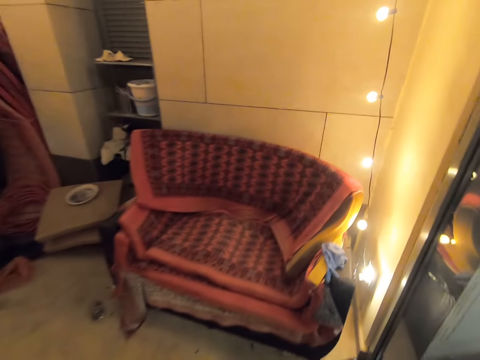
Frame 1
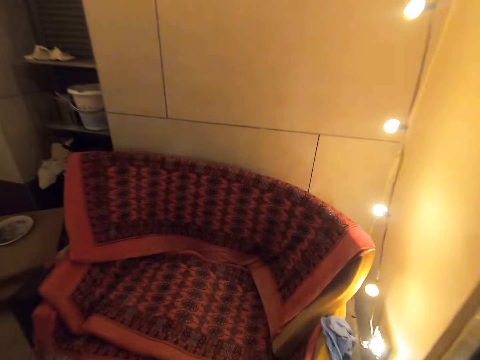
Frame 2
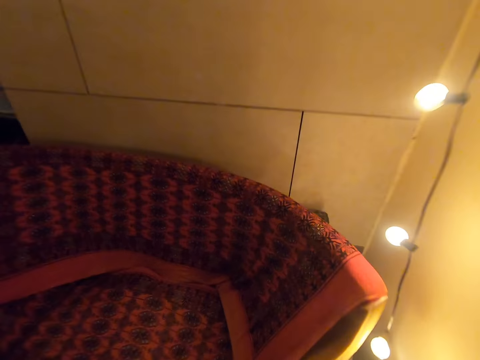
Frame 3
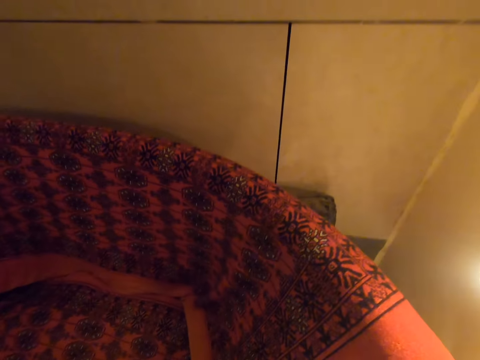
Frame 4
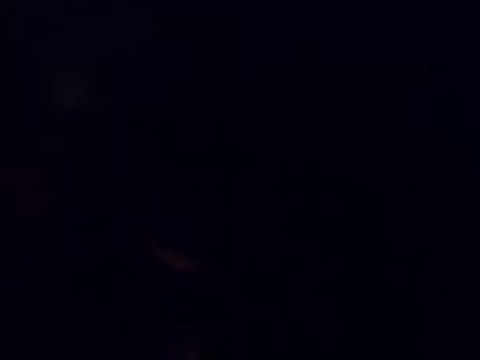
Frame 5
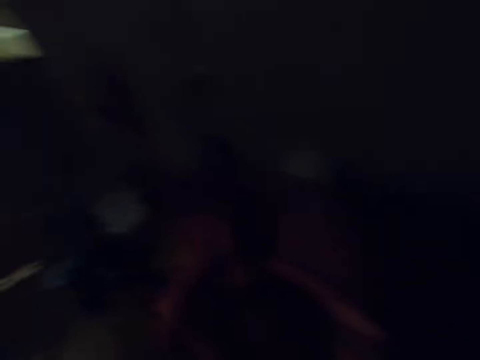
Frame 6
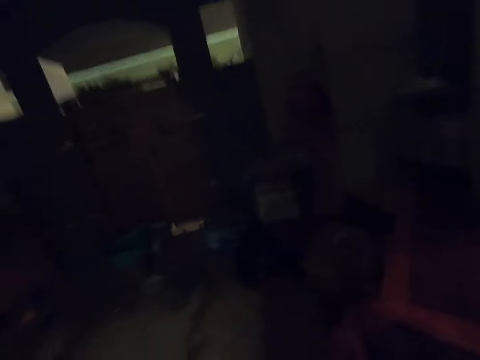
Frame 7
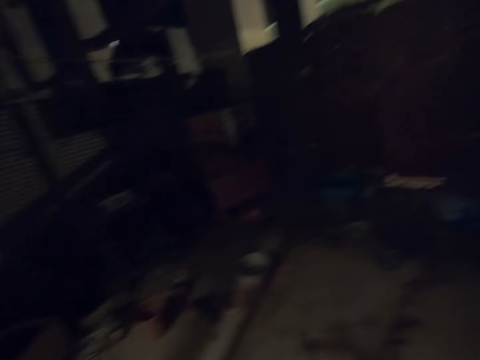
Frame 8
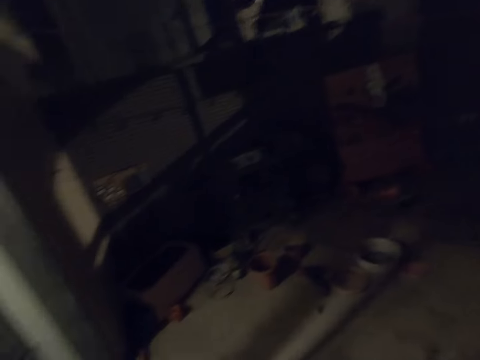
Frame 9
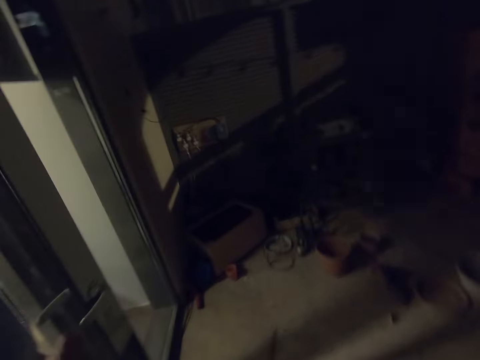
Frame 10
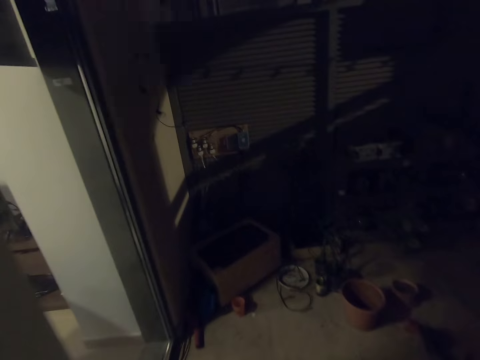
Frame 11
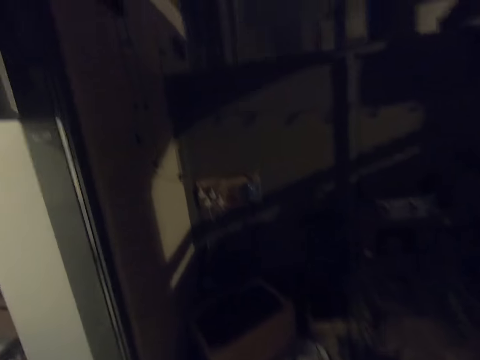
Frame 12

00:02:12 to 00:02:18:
The camera wearer switches off the lights. They close the door while walking back.

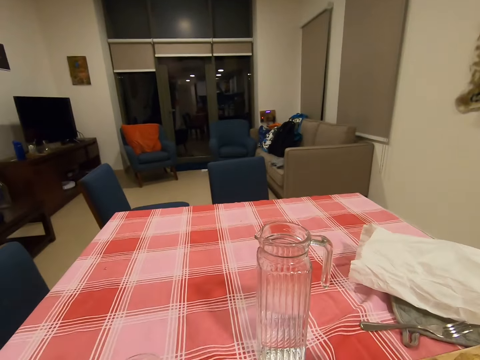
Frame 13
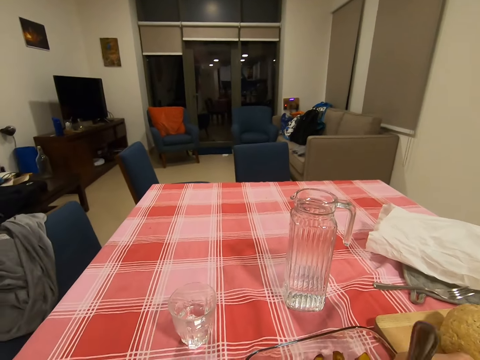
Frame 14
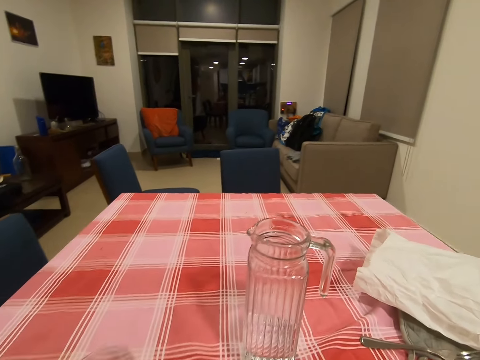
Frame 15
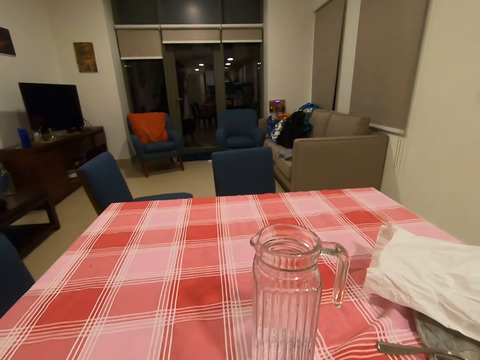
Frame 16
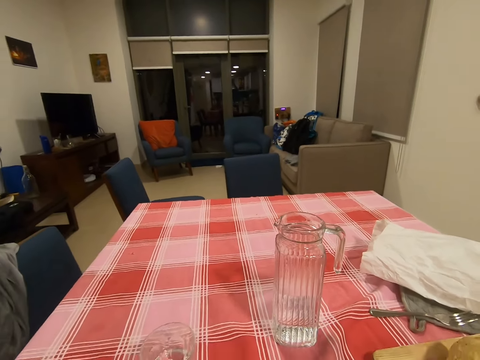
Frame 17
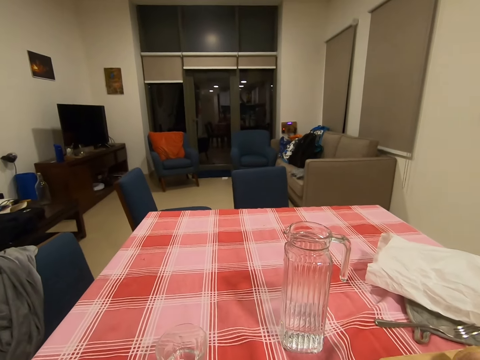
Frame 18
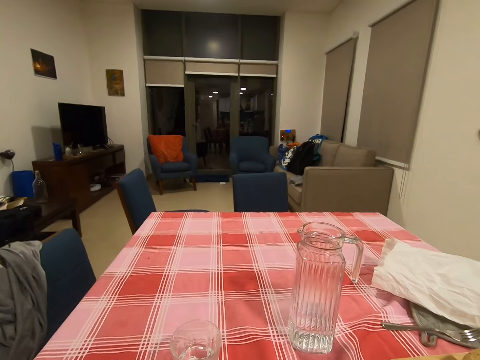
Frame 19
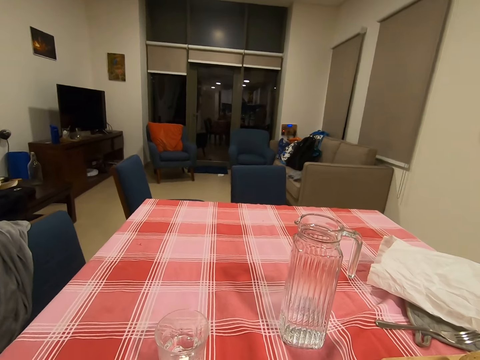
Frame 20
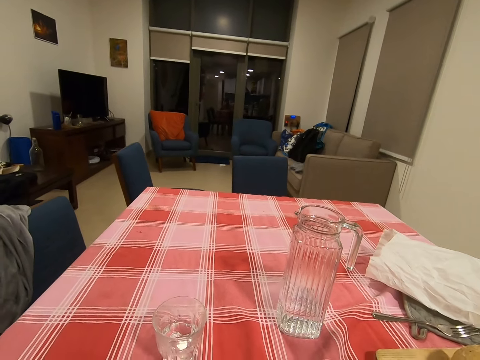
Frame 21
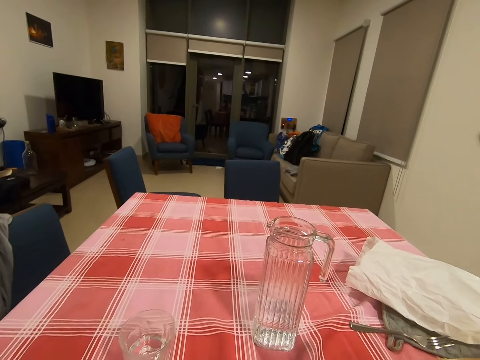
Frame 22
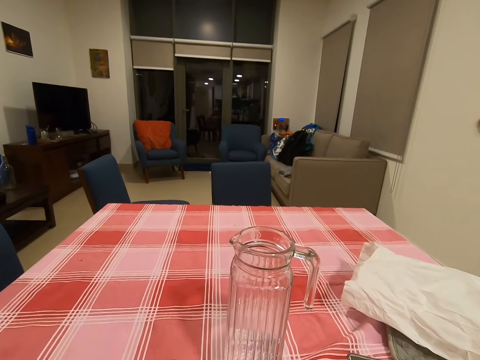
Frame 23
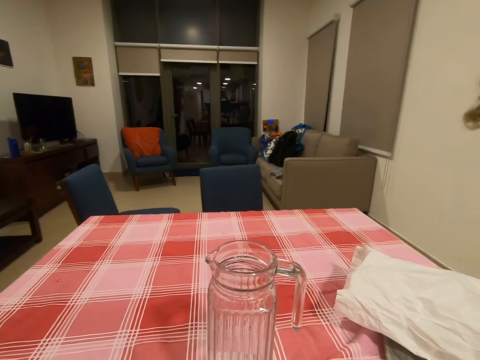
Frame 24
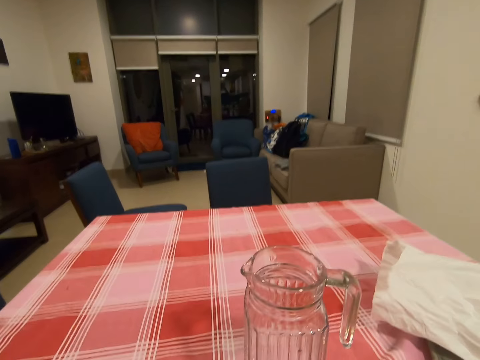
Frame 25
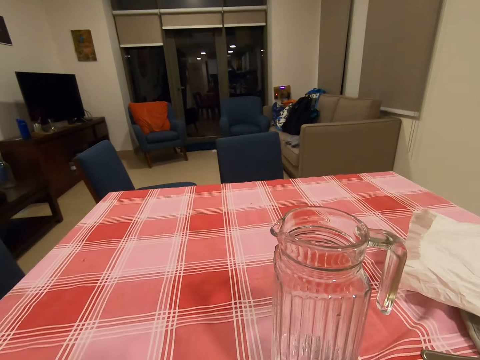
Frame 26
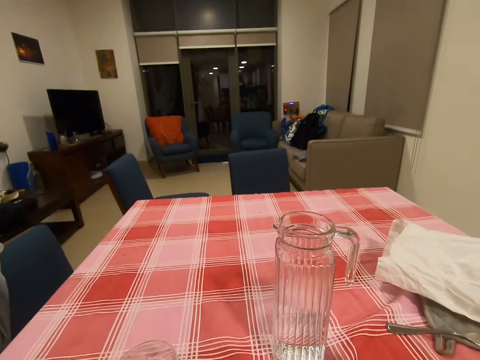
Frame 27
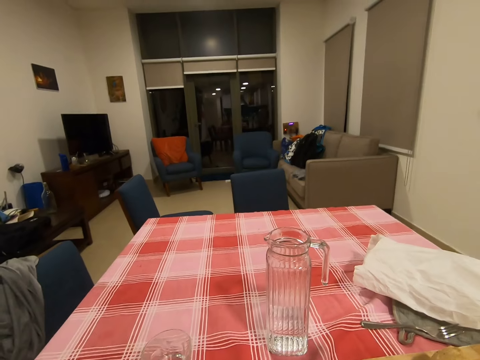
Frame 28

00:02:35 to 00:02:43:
The camera wearer looks around. They move the fork on the dish of food.

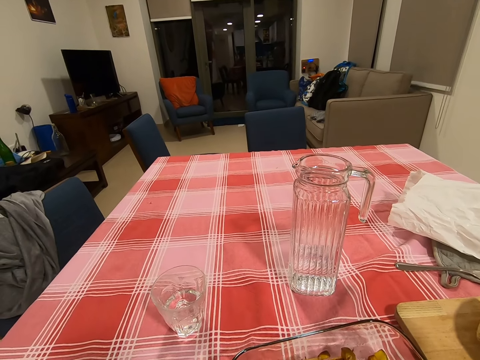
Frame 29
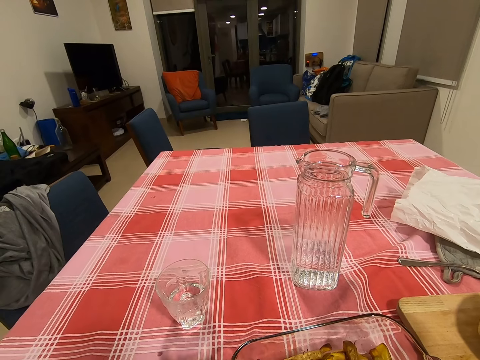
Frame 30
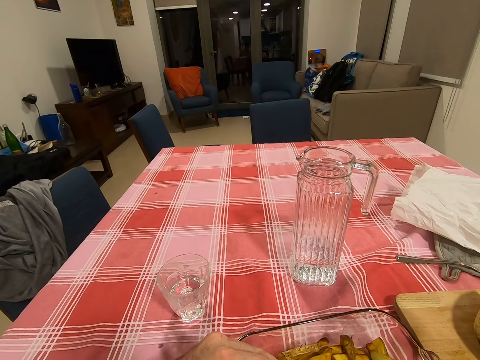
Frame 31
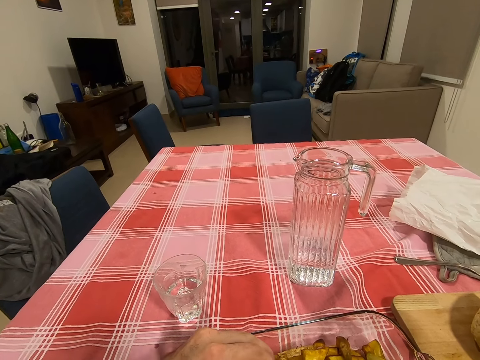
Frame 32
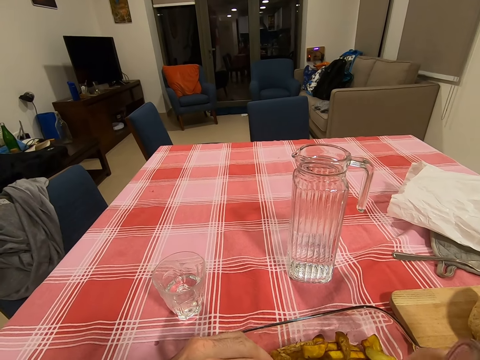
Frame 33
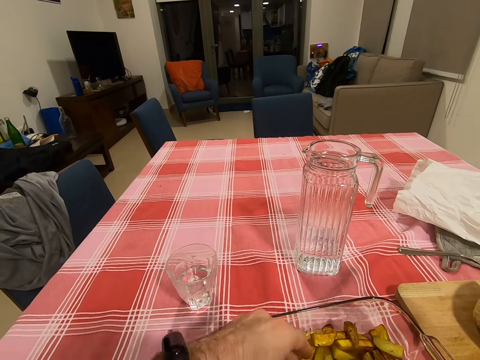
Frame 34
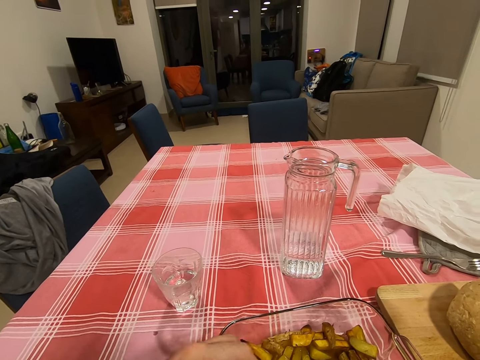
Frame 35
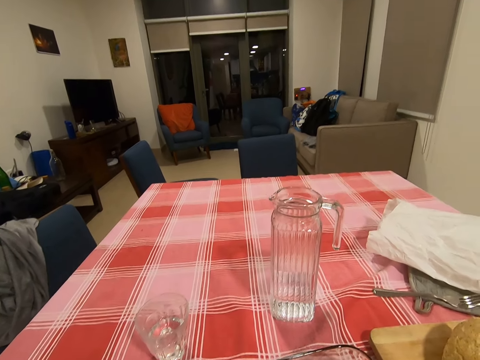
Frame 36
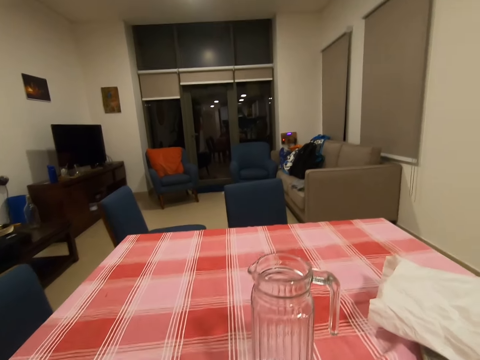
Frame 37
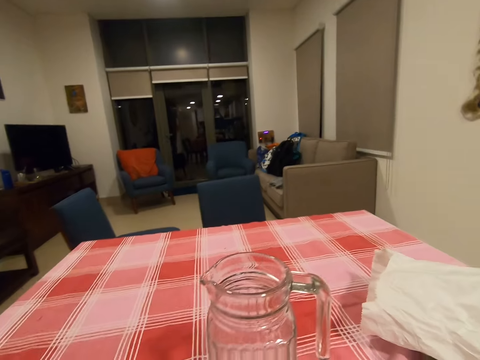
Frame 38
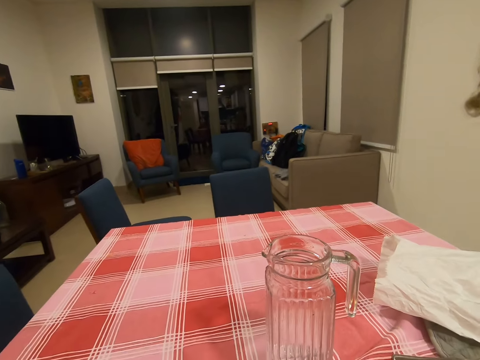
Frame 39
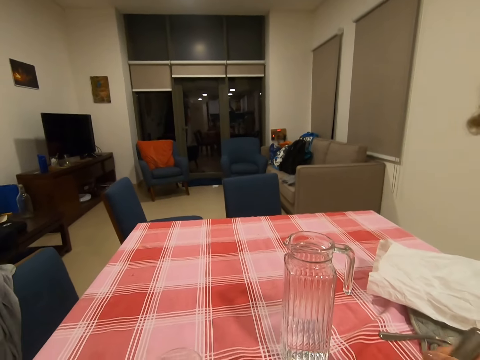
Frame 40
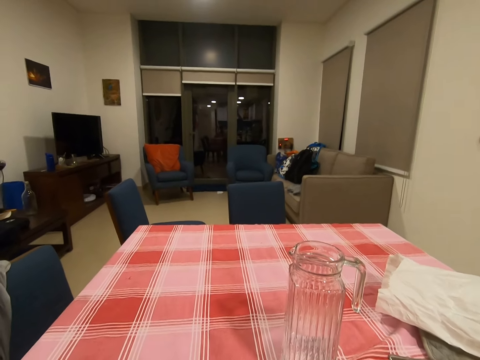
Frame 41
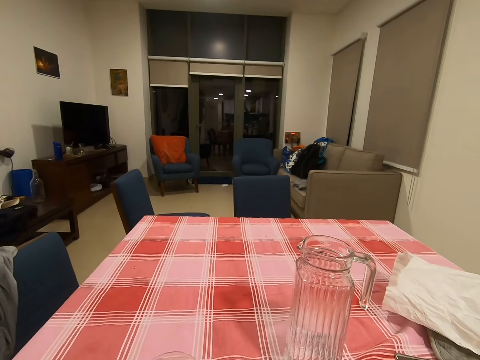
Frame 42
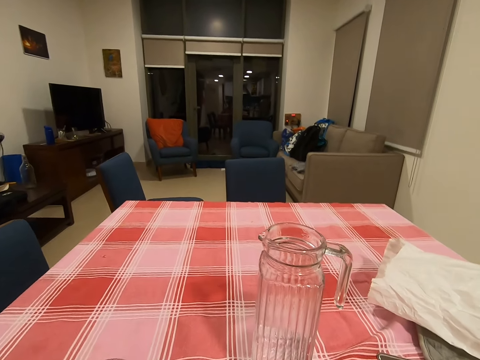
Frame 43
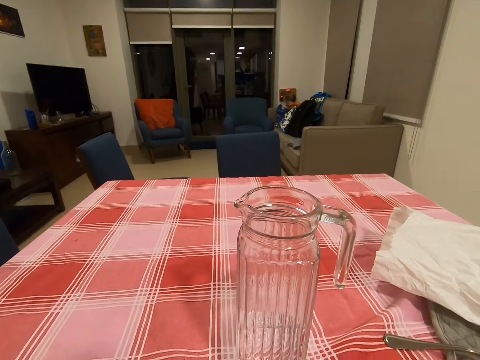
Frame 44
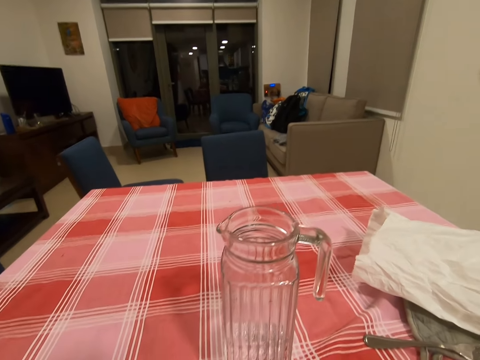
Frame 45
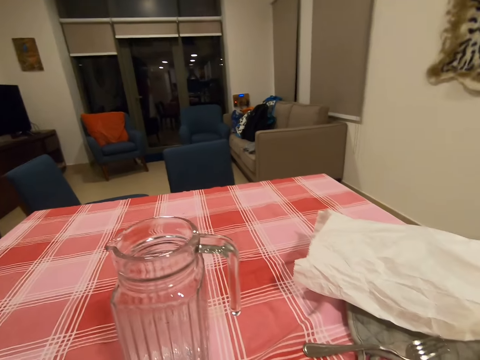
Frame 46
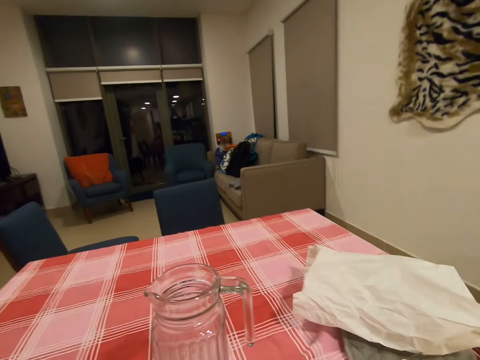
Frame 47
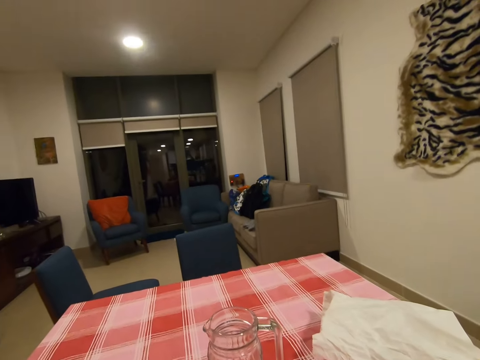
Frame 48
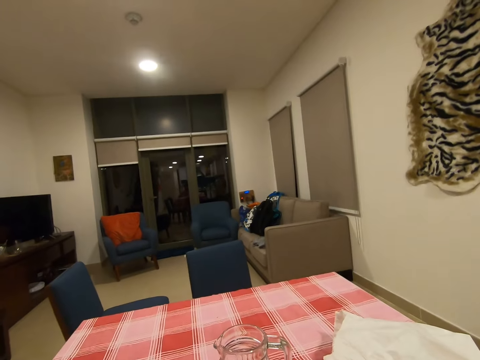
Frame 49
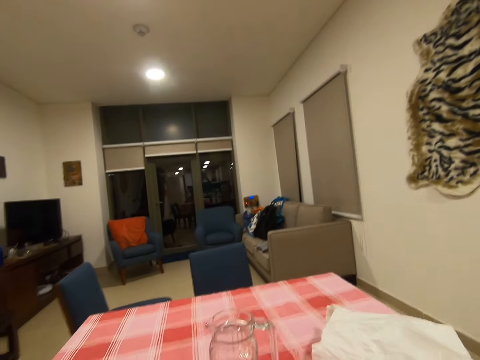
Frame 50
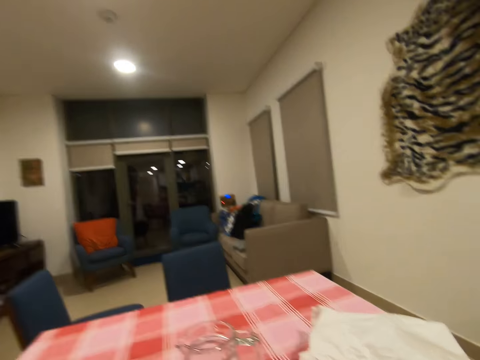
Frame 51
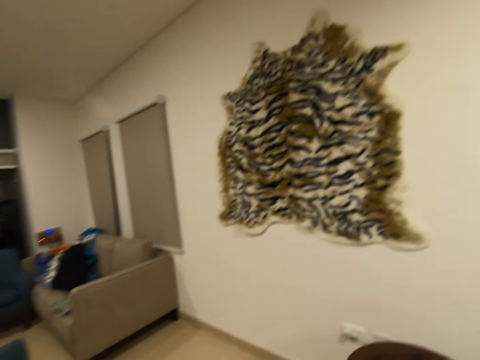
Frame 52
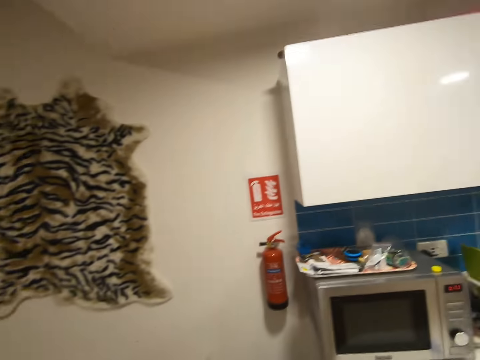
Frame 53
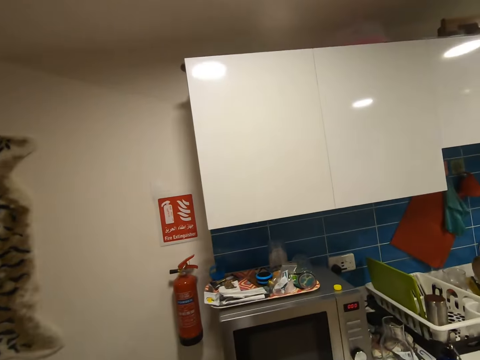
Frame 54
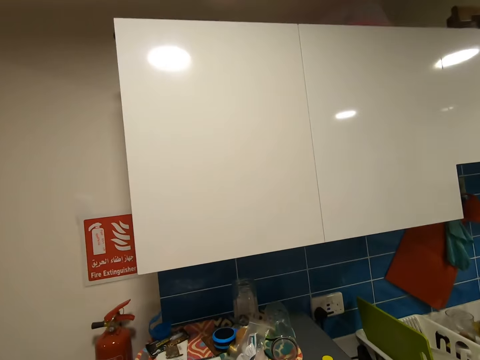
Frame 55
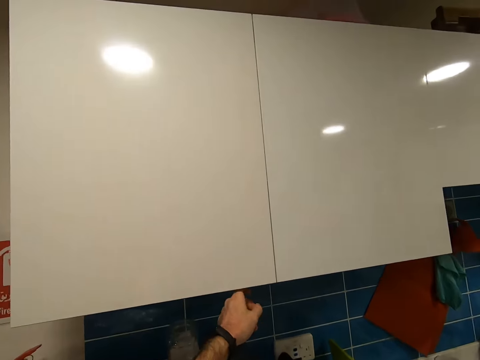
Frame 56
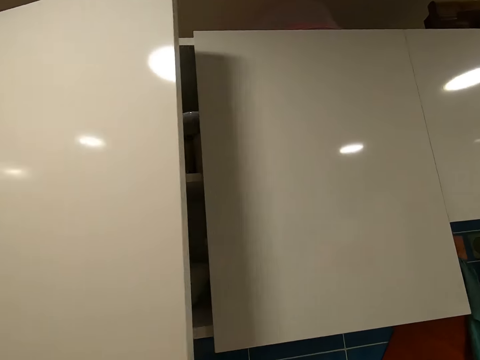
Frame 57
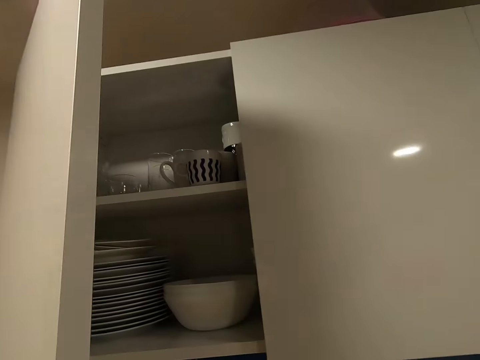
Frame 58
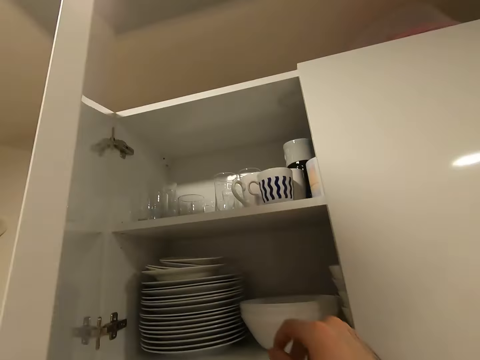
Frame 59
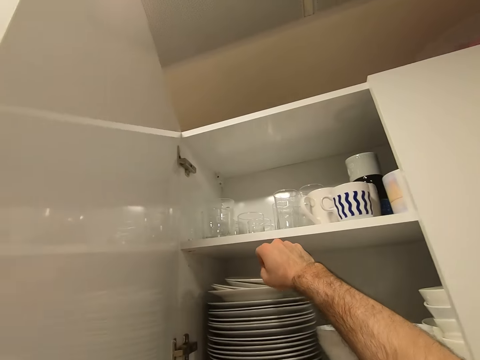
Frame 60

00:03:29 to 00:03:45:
The camera wearer moves the hand on the dish. They walk around. They open the drawer.
